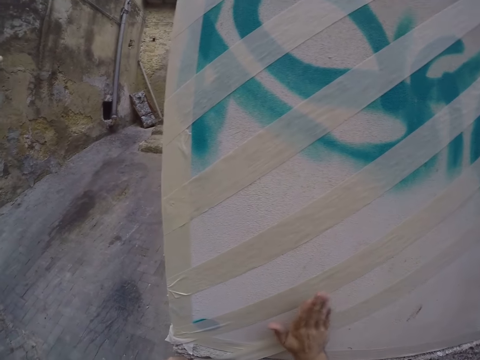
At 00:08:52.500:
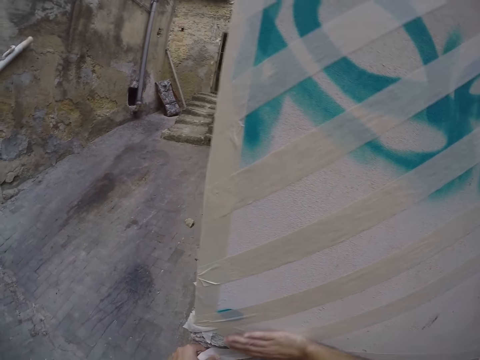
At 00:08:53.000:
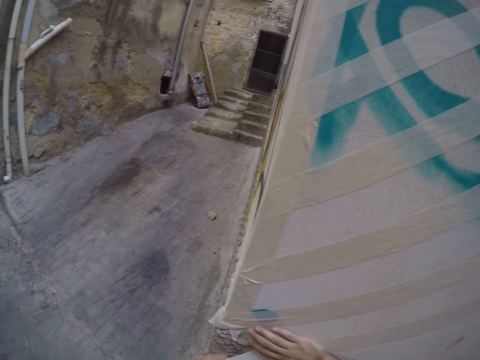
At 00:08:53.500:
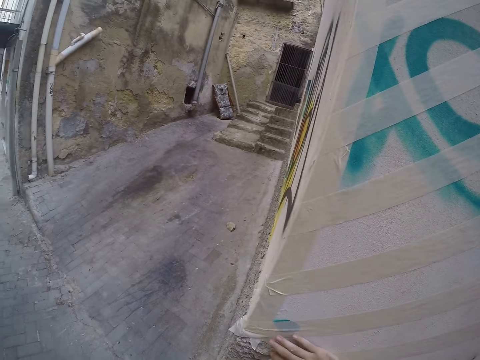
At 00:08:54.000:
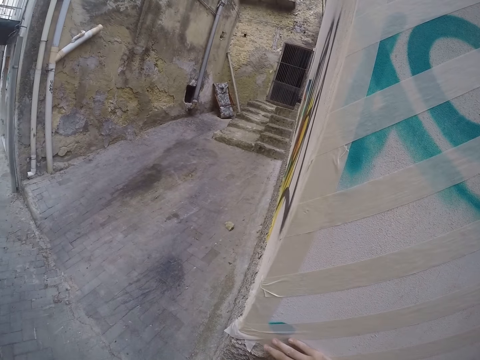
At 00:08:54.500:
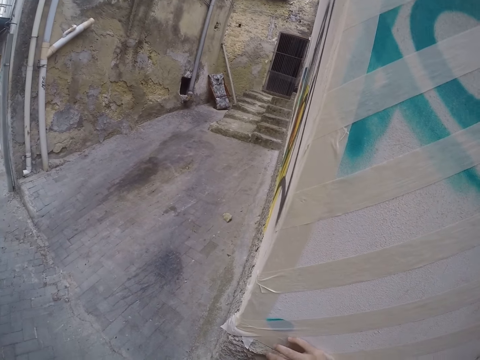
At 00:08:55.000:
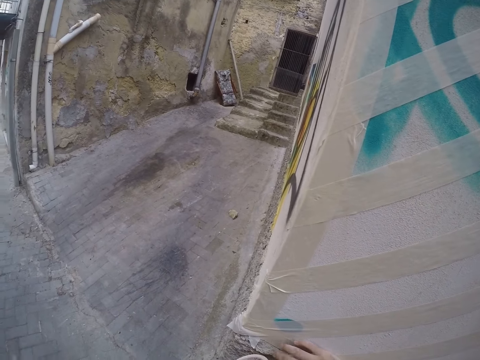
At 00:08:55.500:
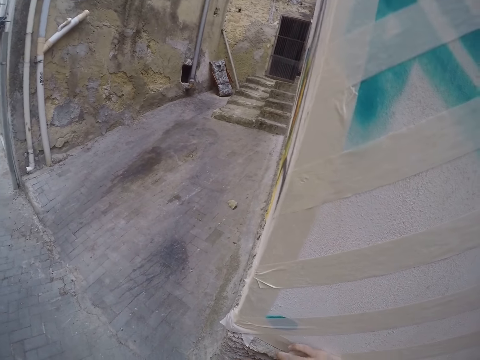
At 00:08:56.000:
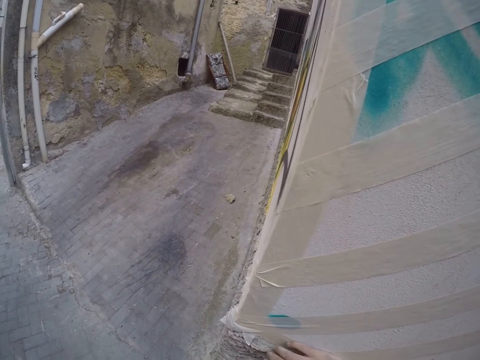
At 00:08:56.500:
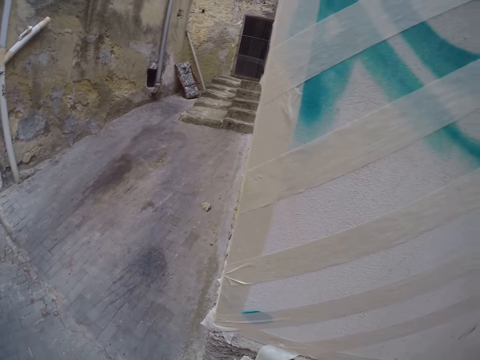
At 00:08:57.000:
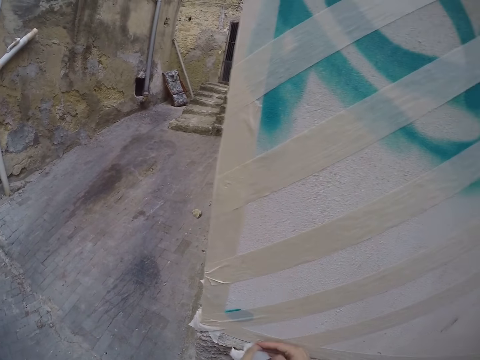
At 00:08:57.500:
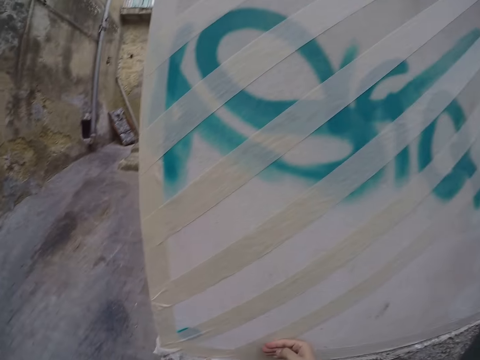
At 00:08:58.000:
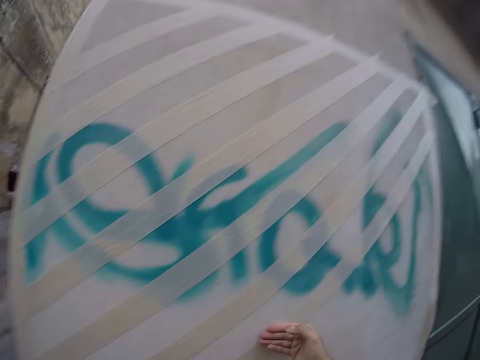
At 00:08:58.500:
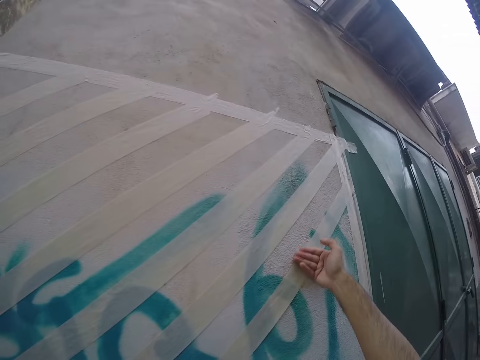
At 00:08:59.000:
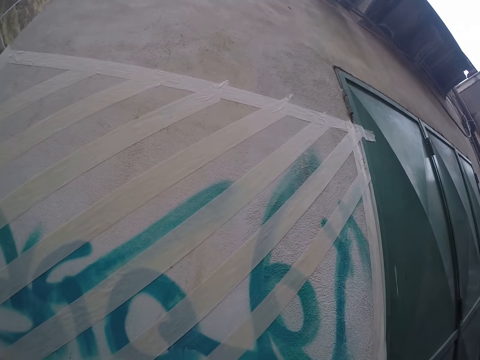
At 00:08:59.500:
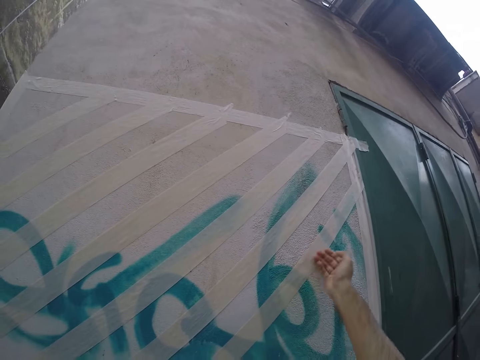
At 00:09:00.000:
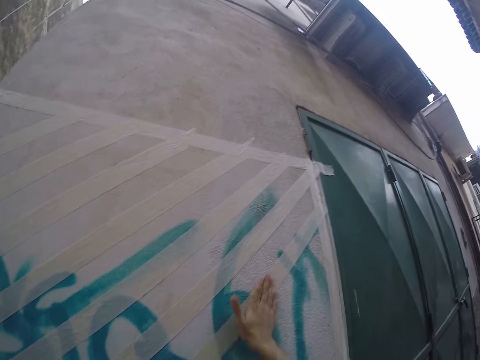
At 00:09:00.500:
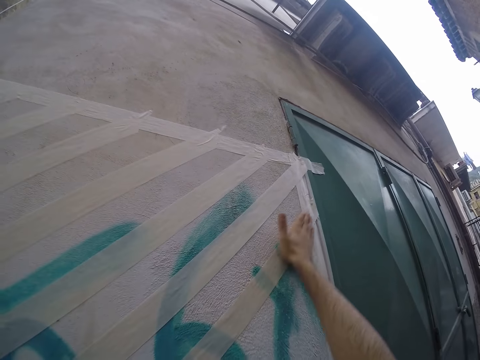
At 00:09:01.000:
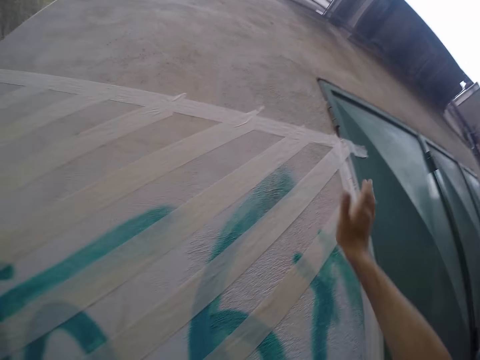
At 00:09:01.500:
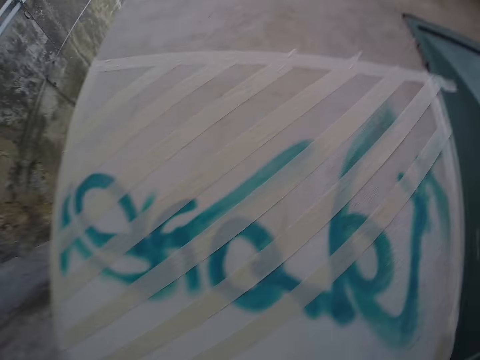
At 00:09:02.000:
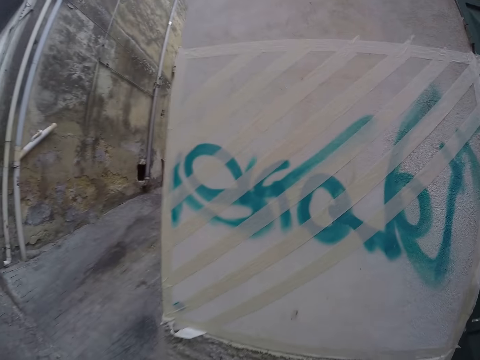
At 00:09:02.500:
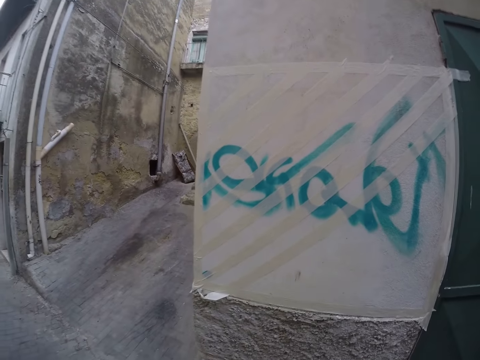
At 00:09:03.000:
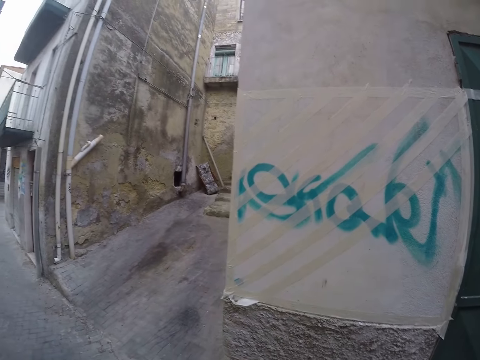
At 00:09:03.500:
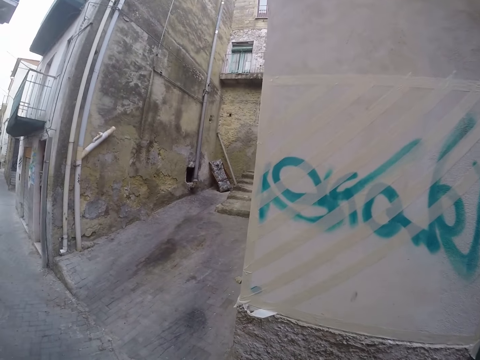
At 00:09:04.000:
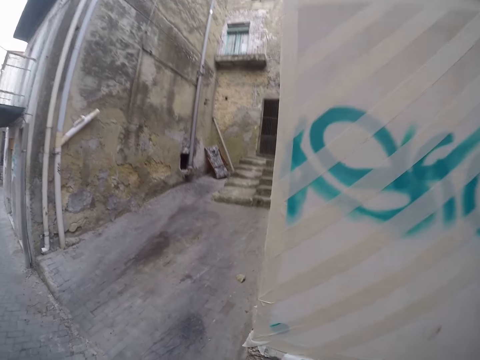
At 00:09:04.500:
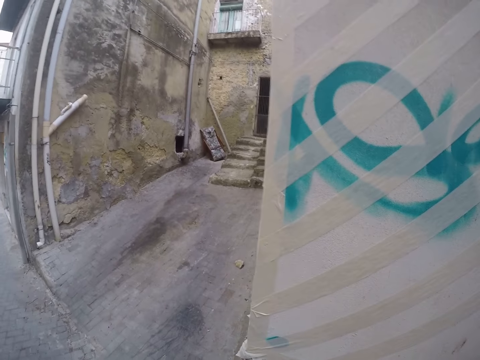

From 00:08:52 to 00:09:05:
The camera wearer tears off the paper tape from the wall area with her hands. She presses down the paper tape to the wall with the back of her right hand. She moves a bit.

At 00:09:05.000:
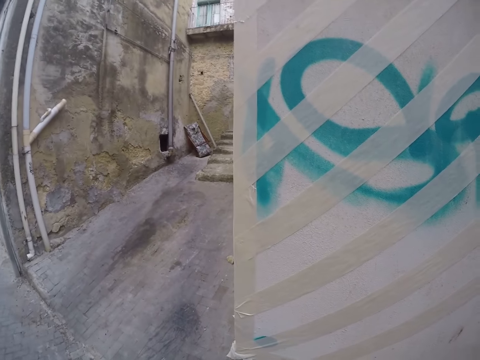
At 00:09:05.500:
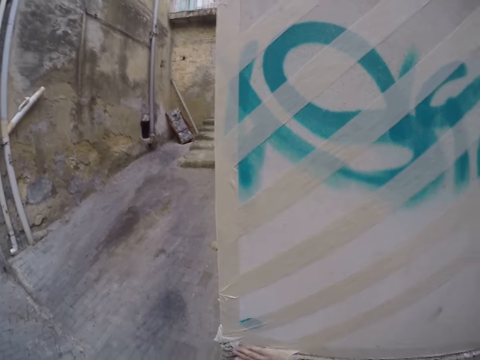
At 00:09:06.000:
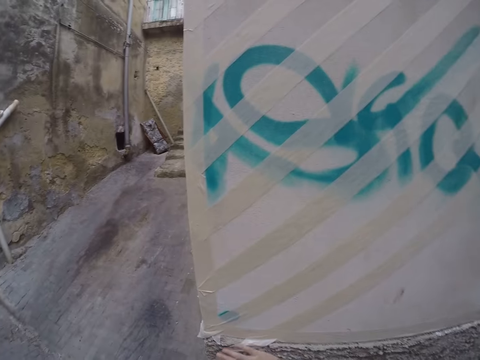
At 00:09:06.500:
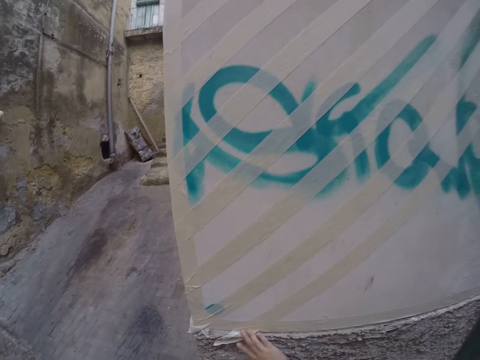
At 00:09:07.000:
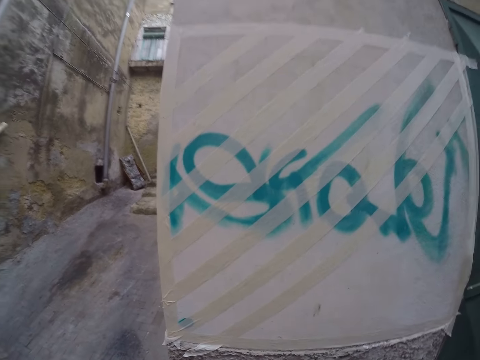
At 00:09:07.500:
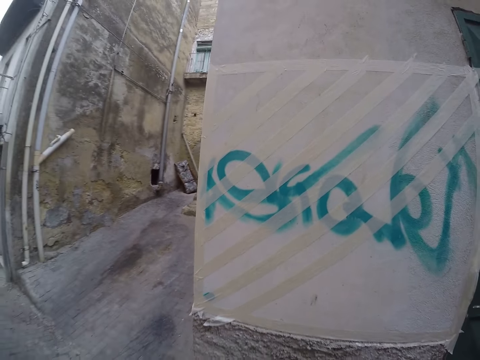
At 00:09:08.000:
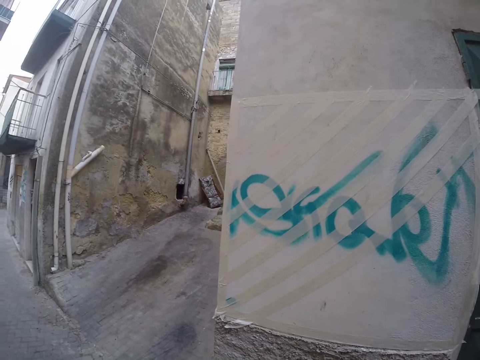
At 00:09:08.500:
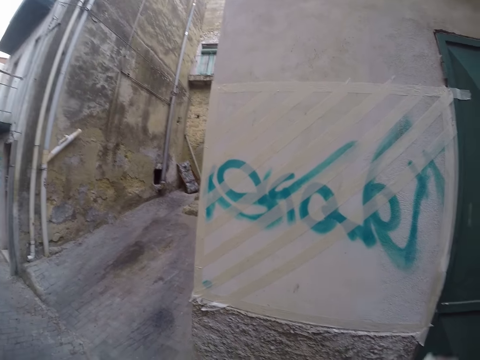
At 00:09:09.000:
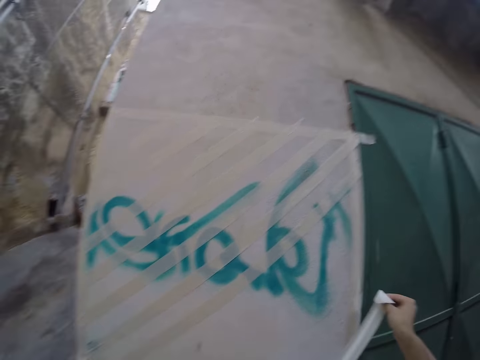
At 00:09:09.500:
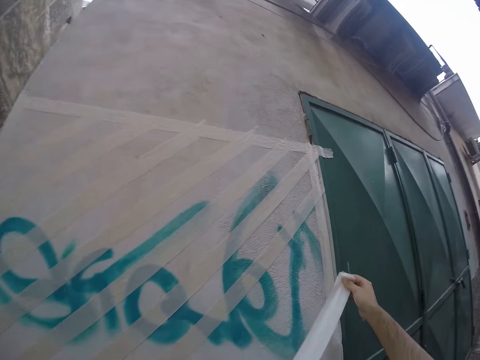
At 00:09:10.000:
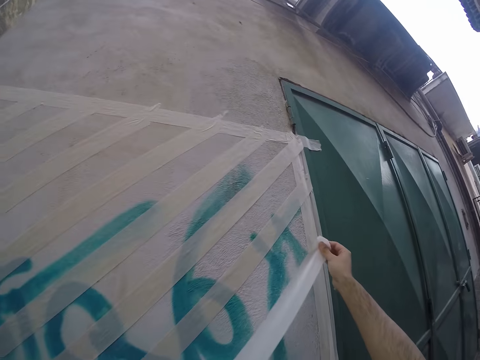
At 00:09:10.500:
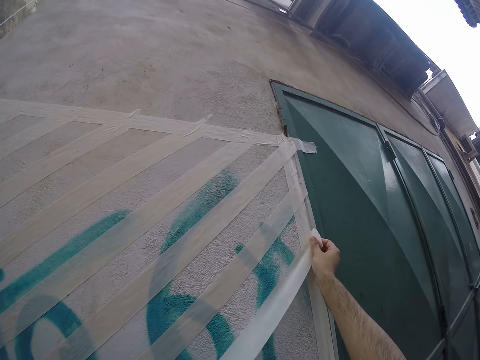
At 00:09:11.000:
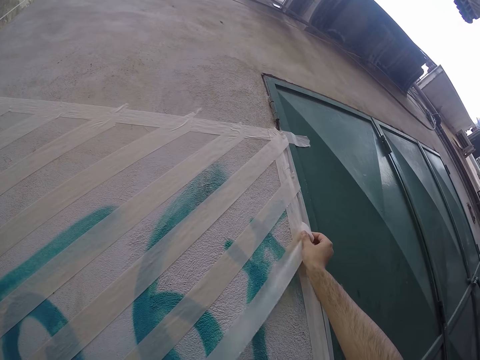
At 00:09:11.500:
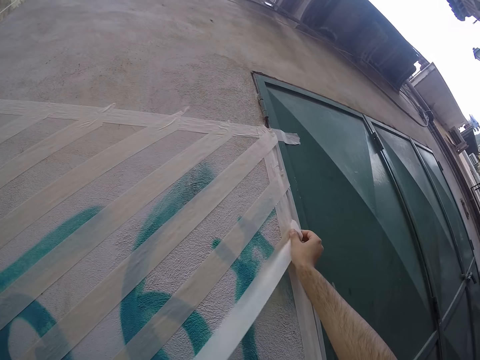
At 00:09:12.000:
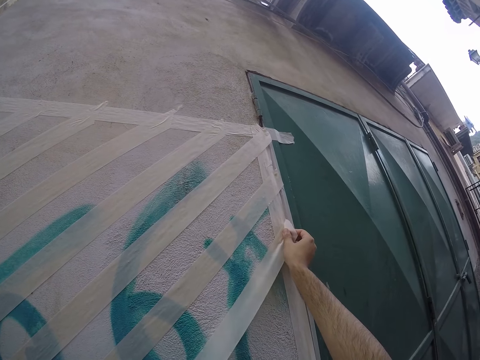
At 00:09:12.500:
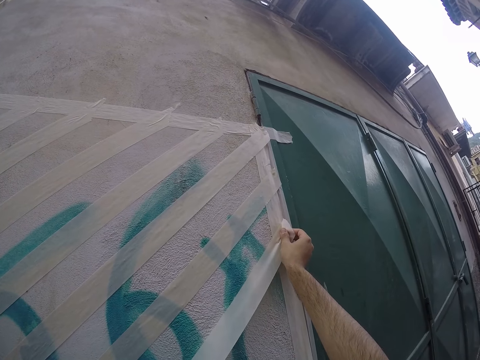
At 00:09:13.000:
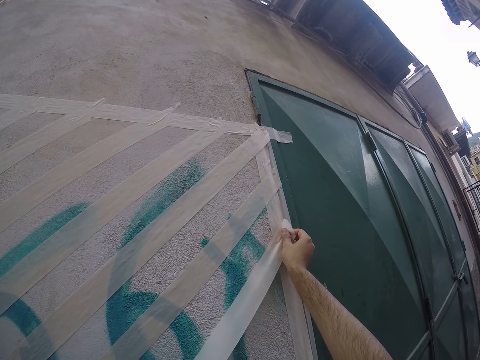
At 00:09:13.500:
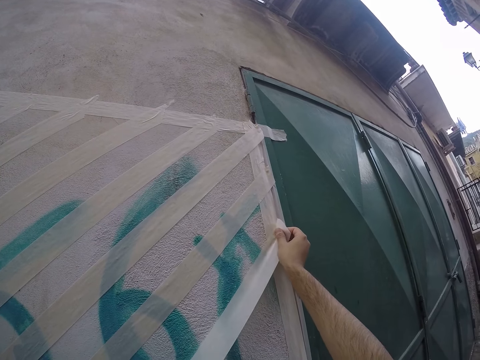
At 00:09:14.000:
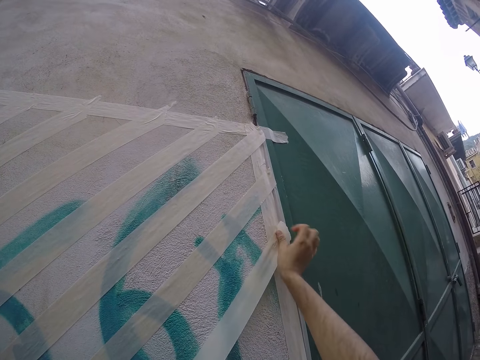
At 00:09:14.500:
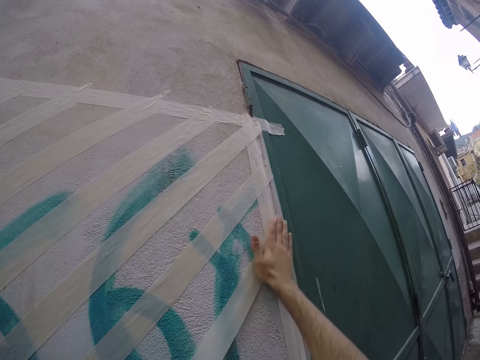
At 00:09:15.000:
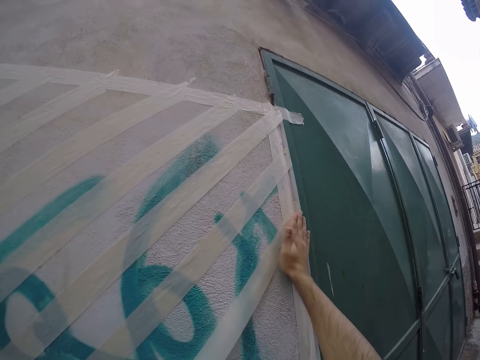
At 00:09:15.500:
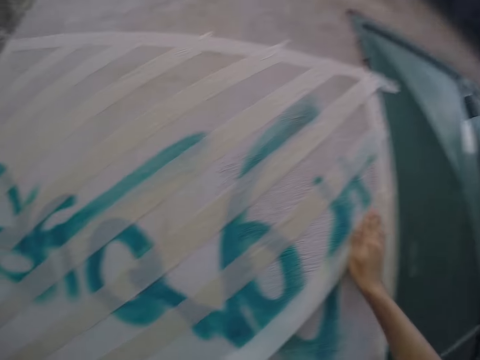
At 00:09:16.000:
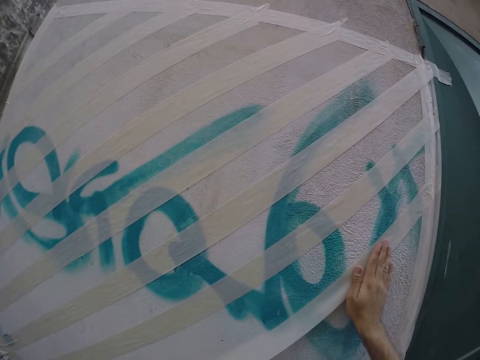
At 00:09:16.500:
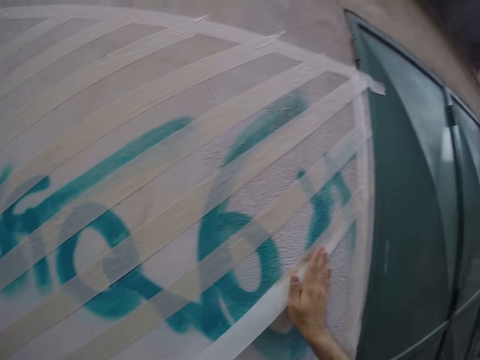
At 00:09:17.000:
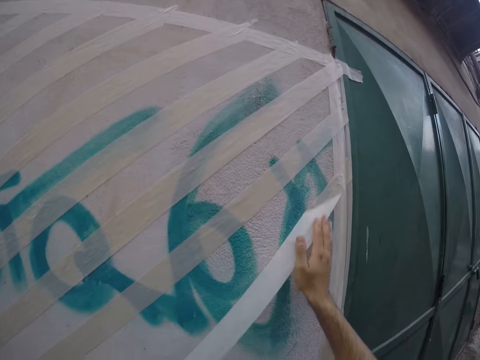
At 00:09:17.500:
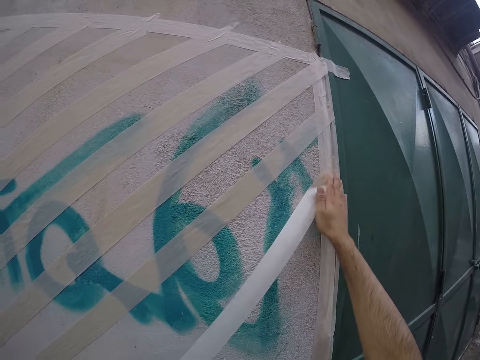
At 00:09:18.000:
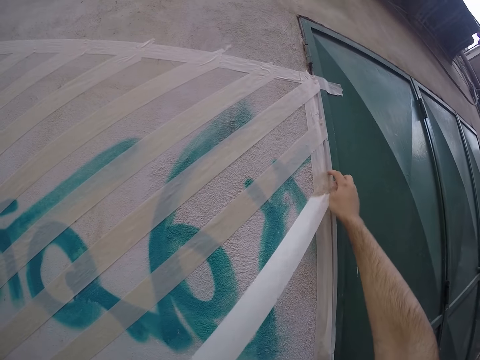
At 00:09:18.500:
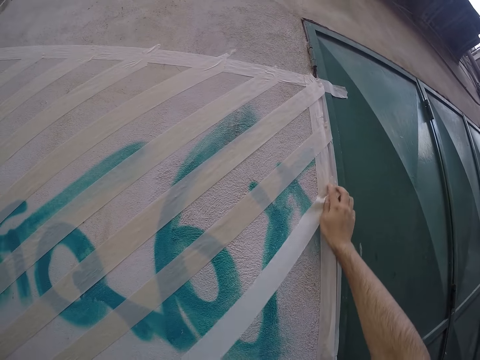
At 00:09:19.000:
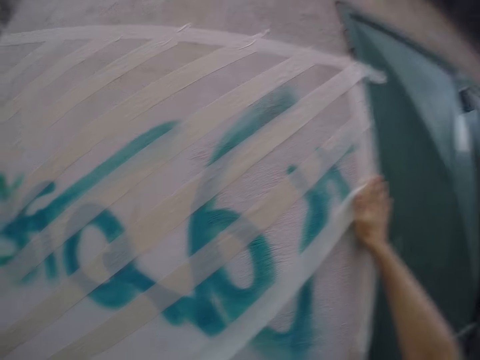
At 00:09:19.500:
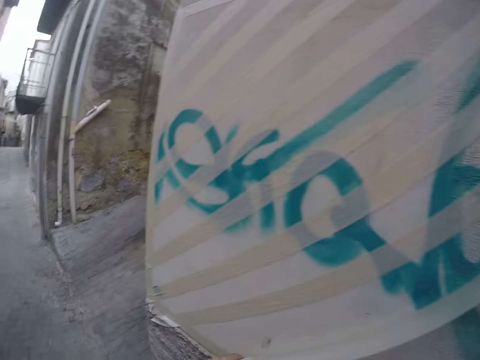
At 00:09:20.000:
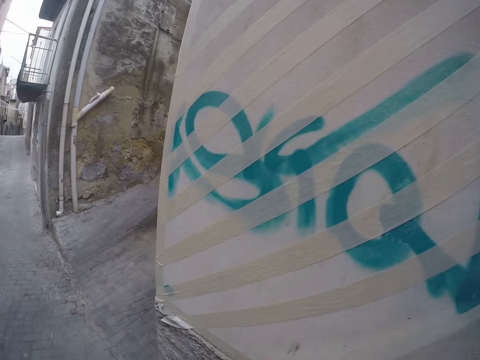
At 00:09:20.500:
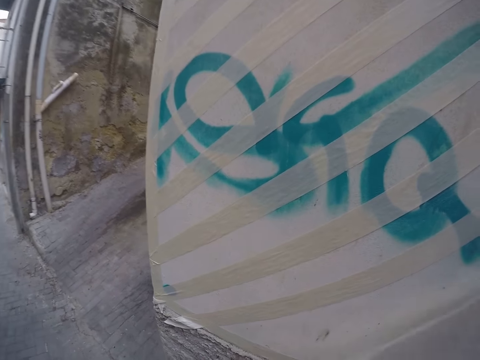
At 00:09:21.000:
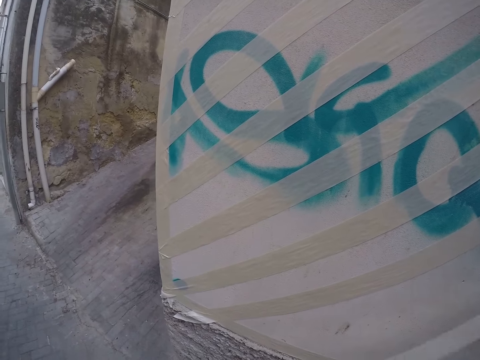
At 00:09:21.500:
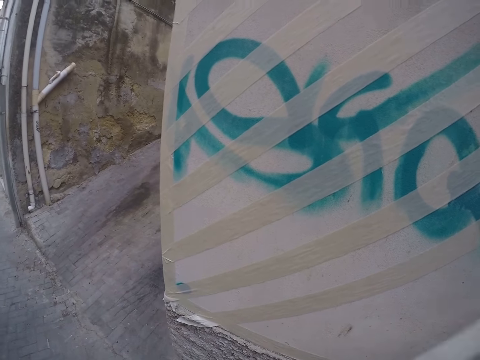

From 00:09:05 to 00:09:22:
The camera wearer adjusts the paper tape at the bottom of the wall with her right hand. She loosens a paper tape with her right hand. She sticks masking tape on the wall. She places the paper tape on the wall with her right hand. She straightens the tape on the wall with her right hand.
